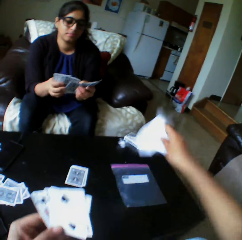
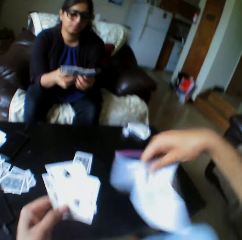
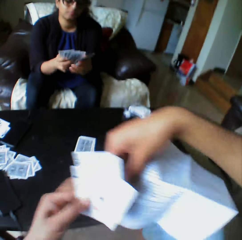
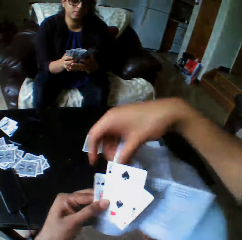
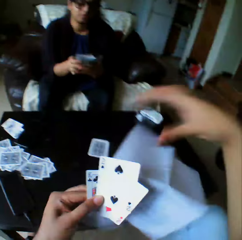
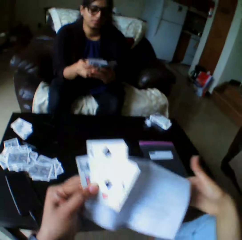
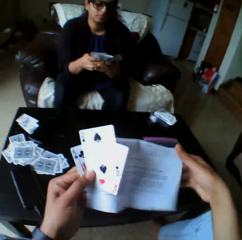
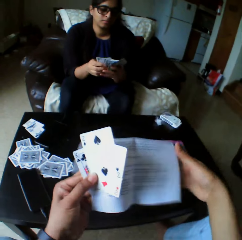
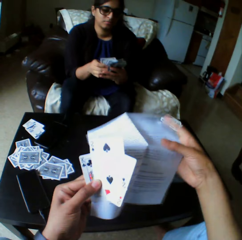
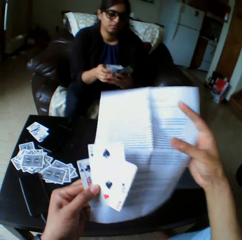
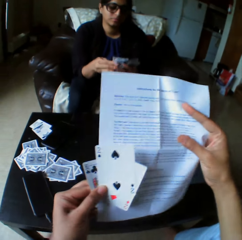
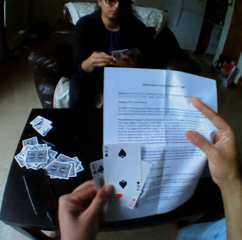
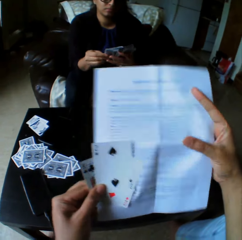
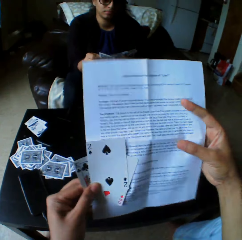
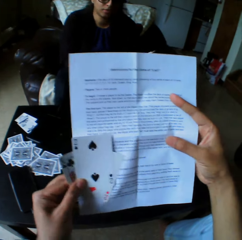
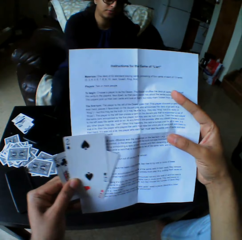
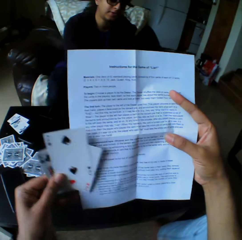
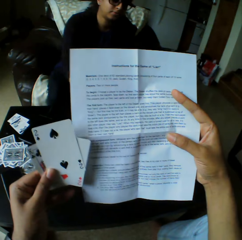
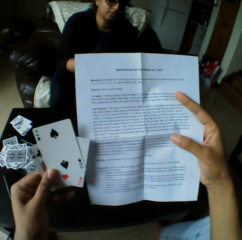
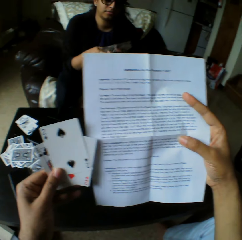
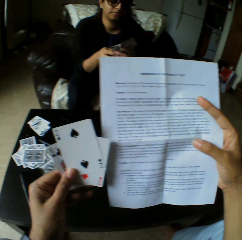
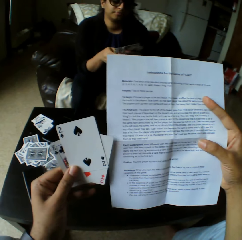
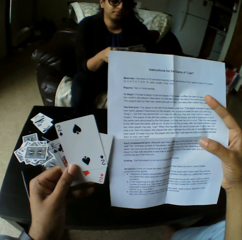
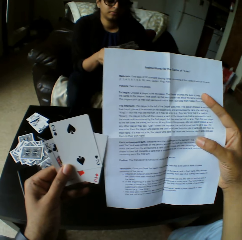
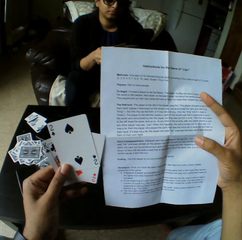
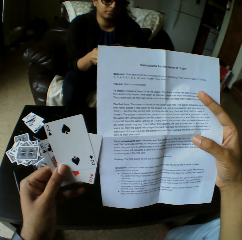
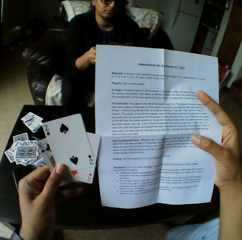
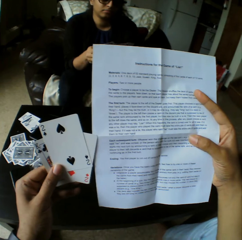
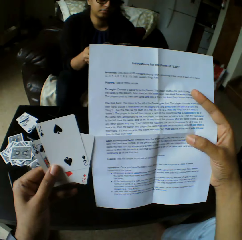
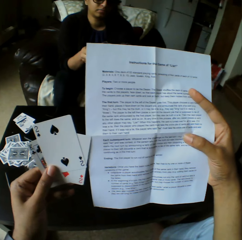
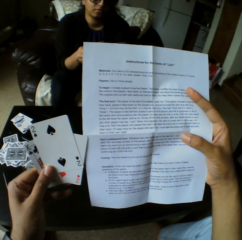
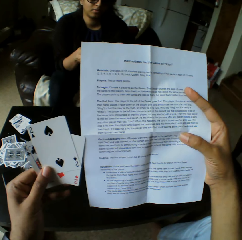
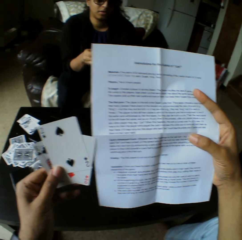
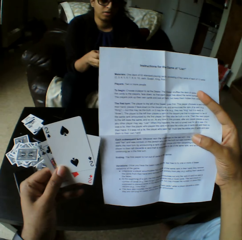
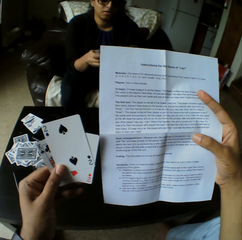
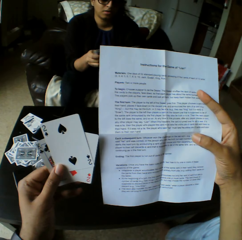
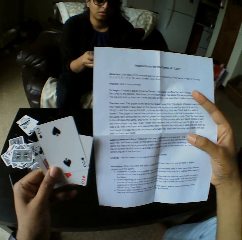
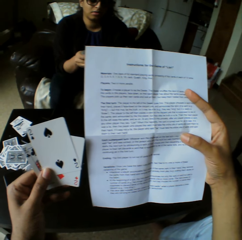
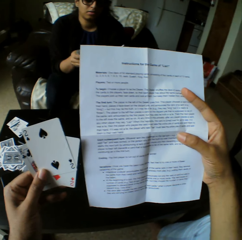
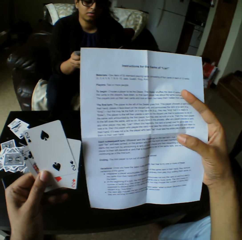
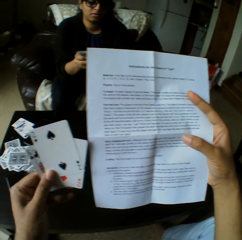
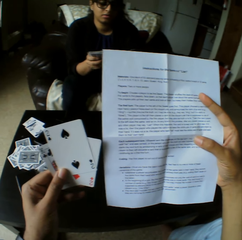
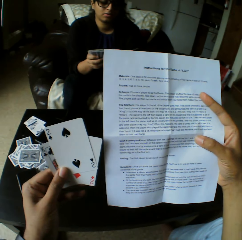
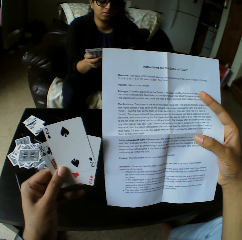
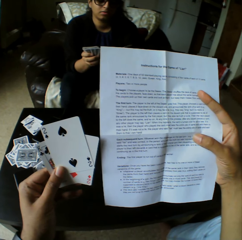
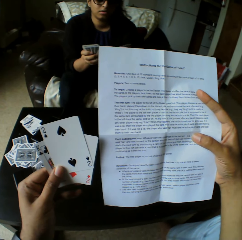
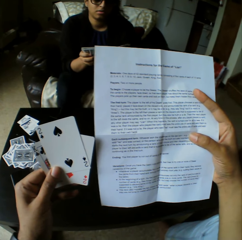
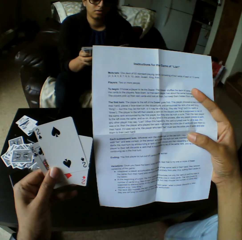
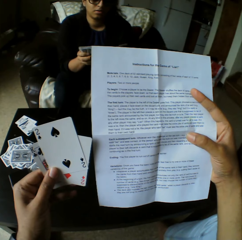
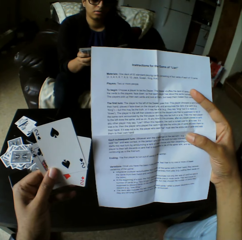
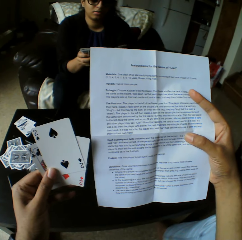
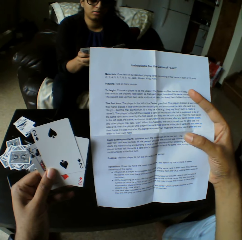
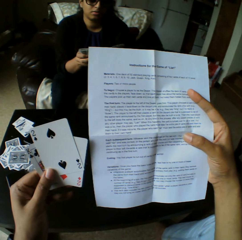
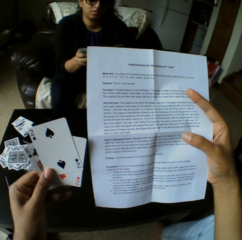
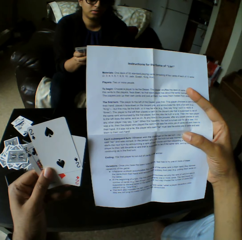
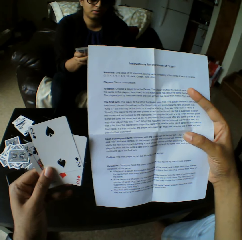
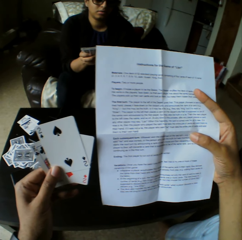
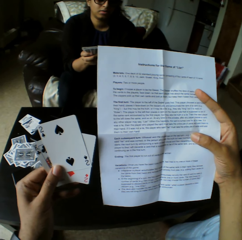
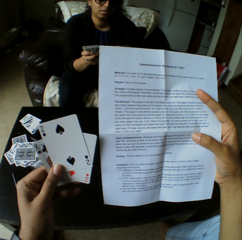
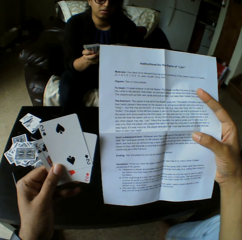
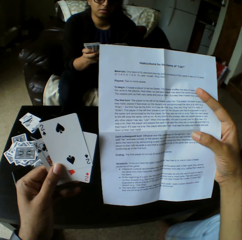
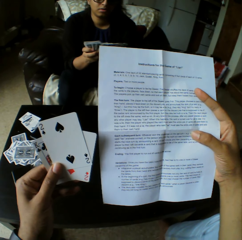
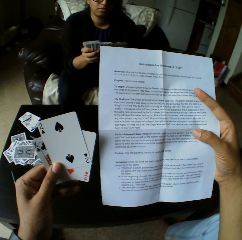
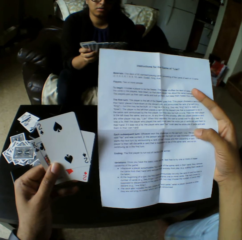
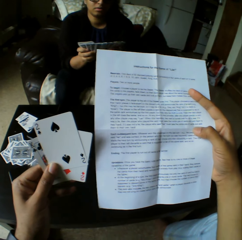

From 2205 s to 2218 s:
The camera wearer picks up a piece of paper with the right hand. They read the piece of paper. A woman drops a card on the table with her right hand. She shuffles the cards with both hands and selects the play card.

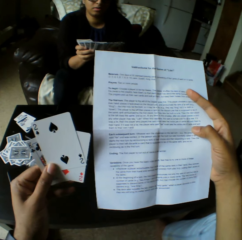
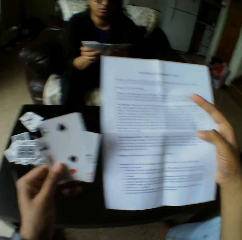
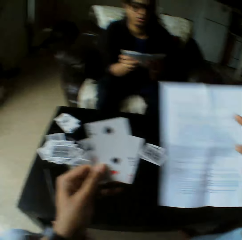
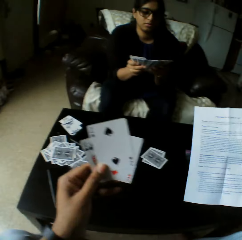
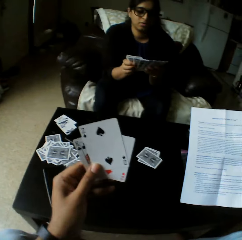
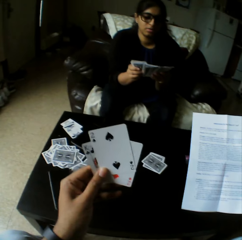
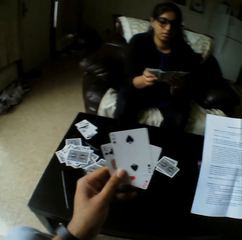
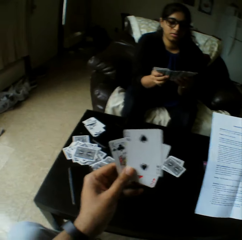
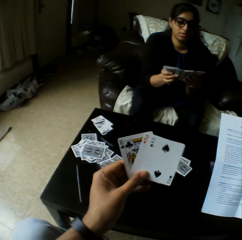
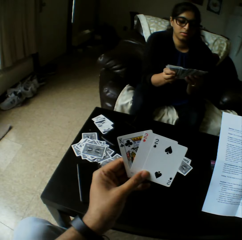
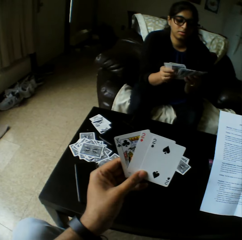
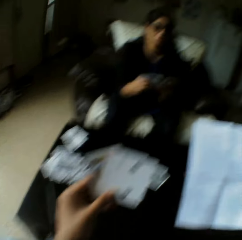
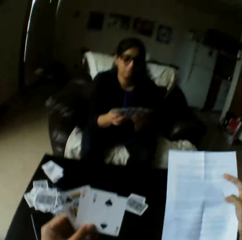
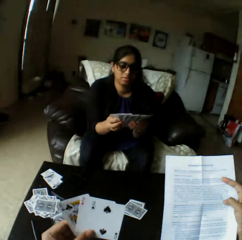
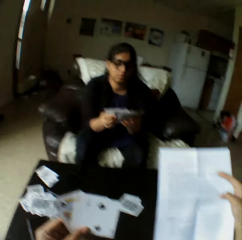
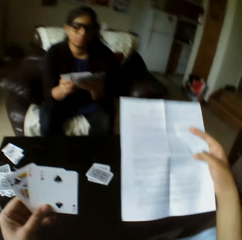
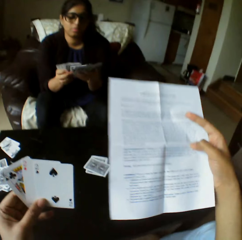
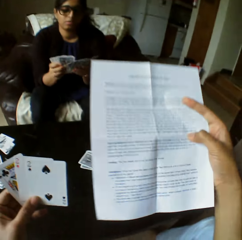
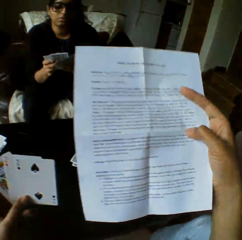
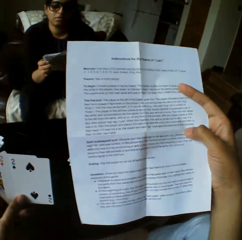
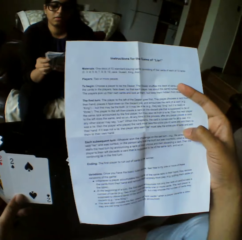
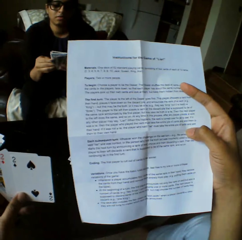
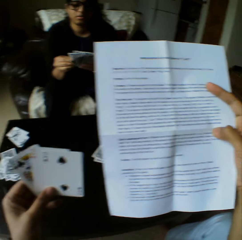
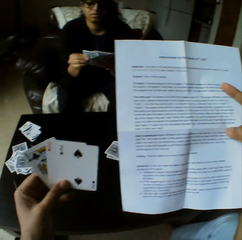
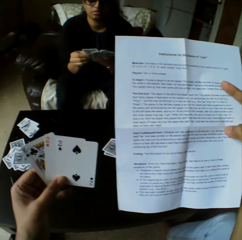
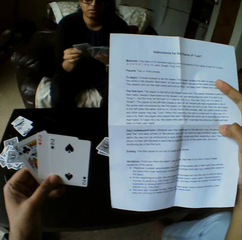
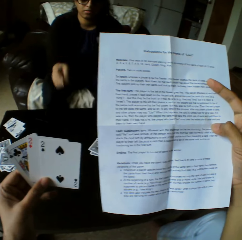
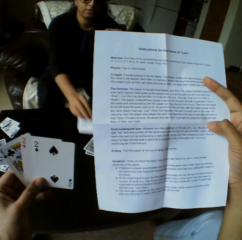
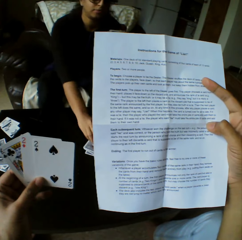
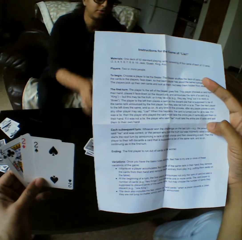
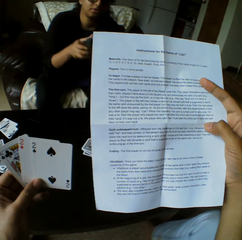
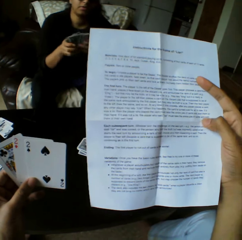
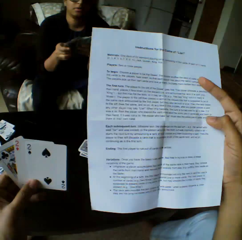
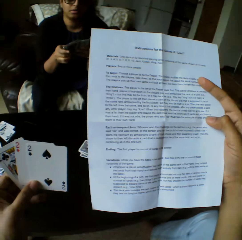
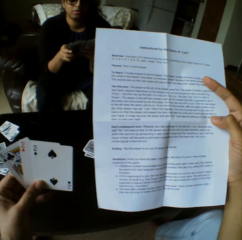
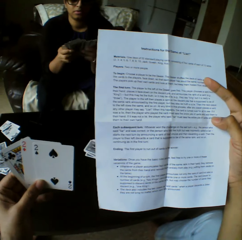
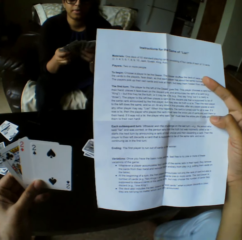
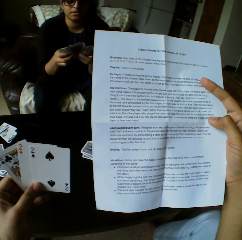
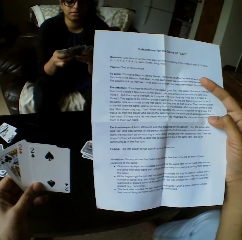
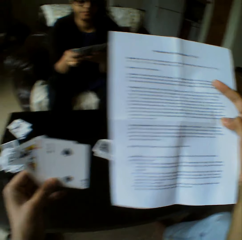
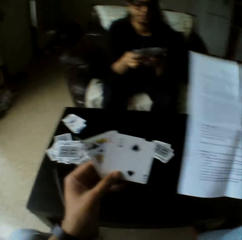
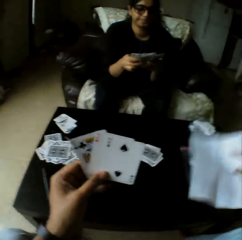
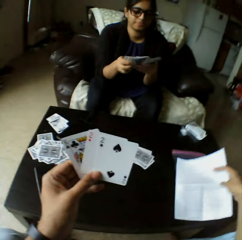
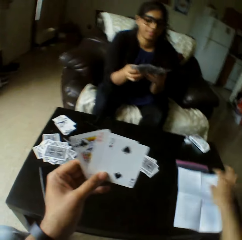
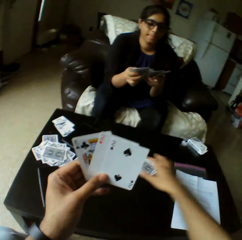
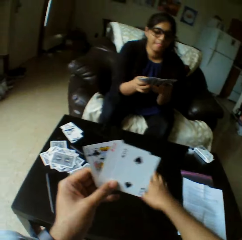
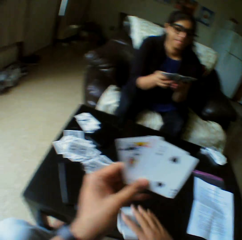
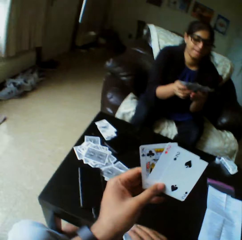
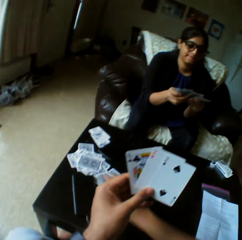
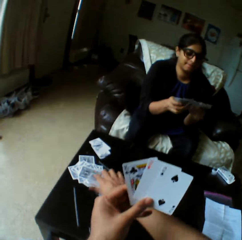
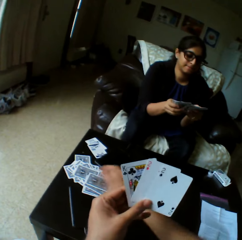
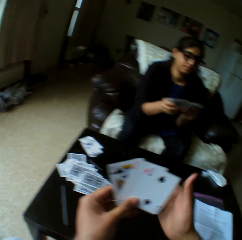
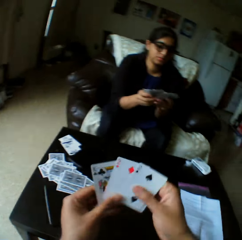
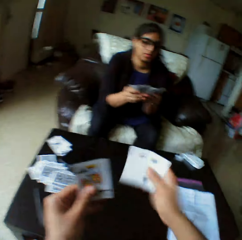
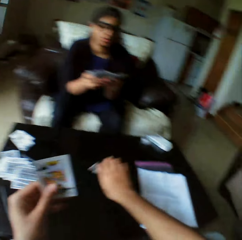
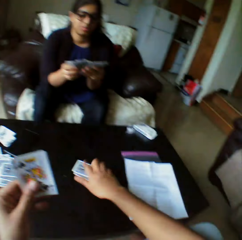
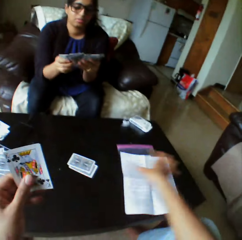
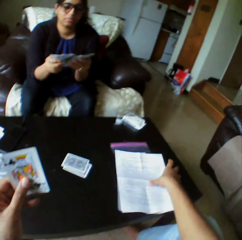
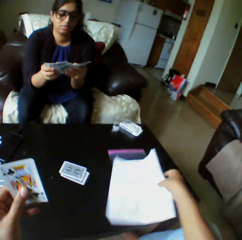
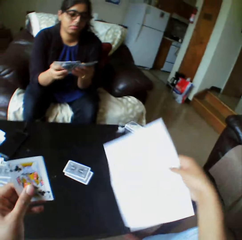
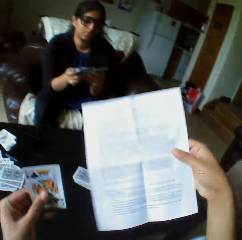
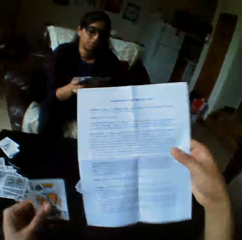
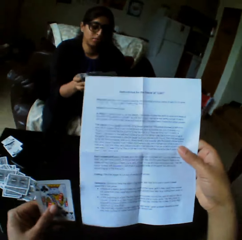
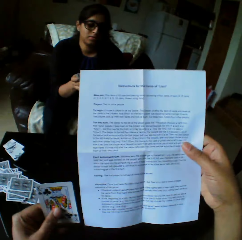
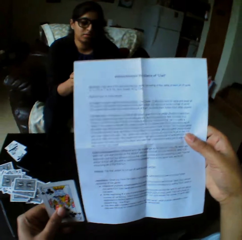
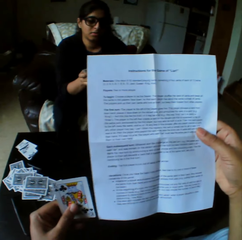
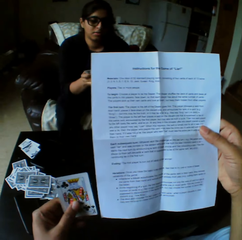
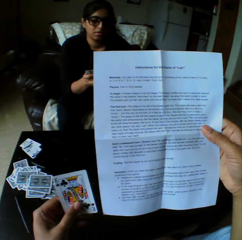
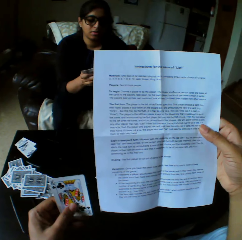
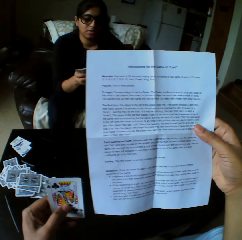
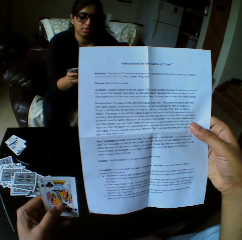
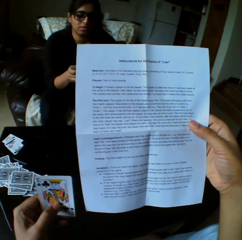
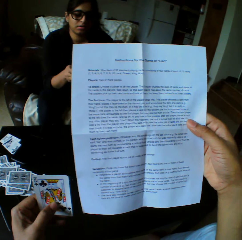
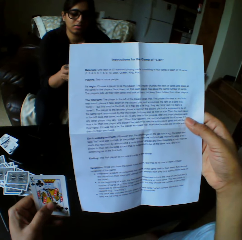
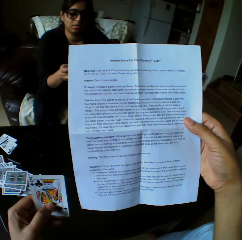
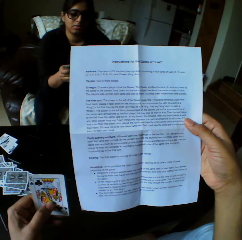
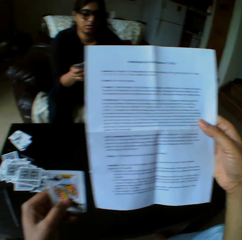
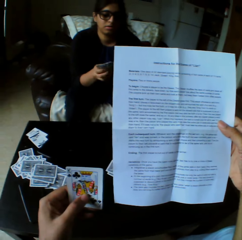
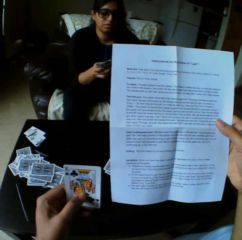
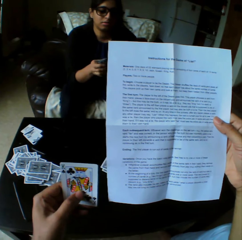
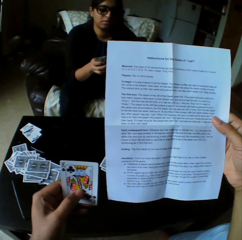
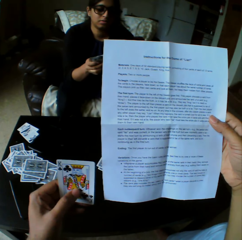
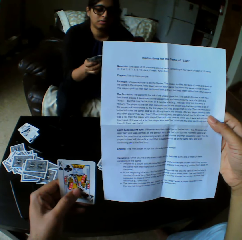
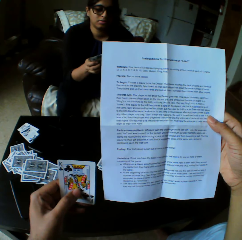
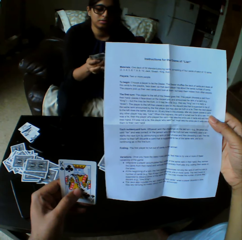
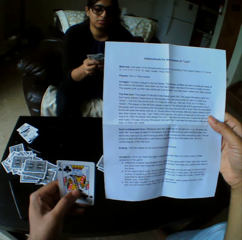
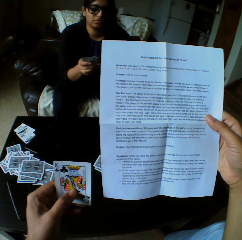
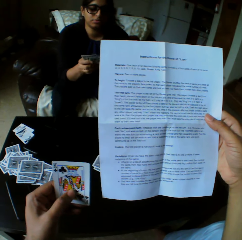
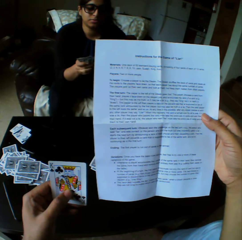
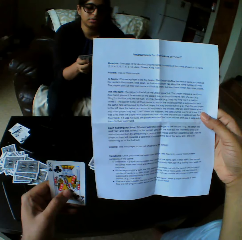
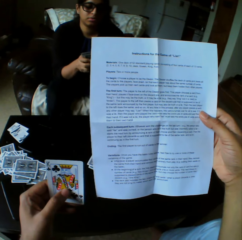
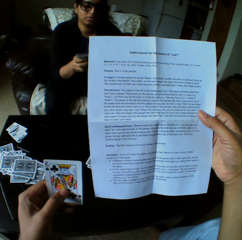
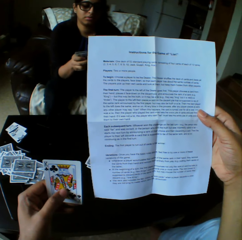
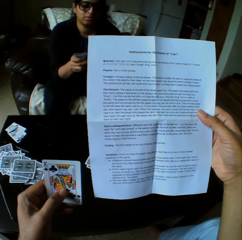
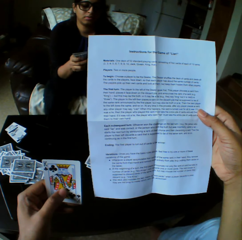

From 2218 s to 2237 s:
The camera wearer looks at the play cards. They read the piece of paper. A woman drops a card on the table with her right hand. She shuffles the cards with both hands and selects the play card. The camera wearer drops the piece of paper on the table. They take the play cards, push the cards to the other end of the table with the right hand, drop the cards on the table with the right hand, pick up the piece of paper with the right hand and read the piece of paper.
